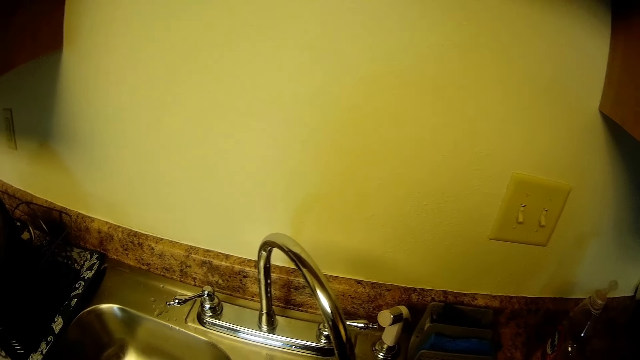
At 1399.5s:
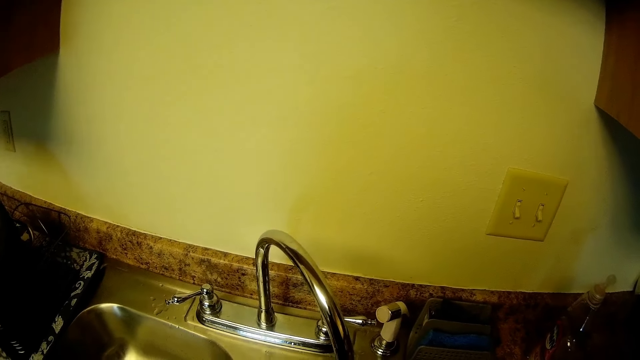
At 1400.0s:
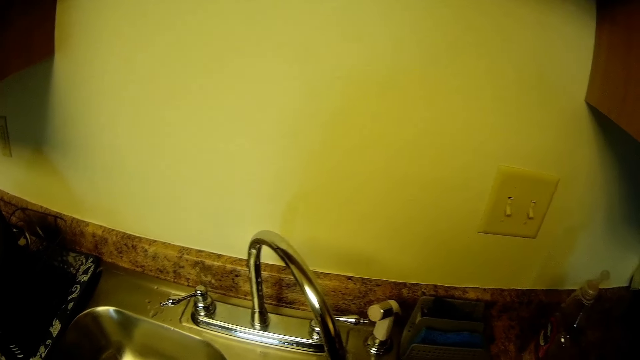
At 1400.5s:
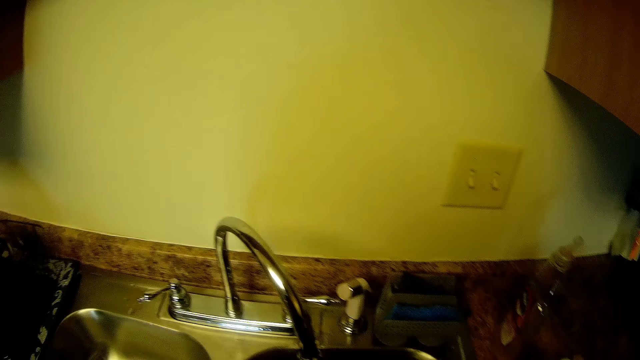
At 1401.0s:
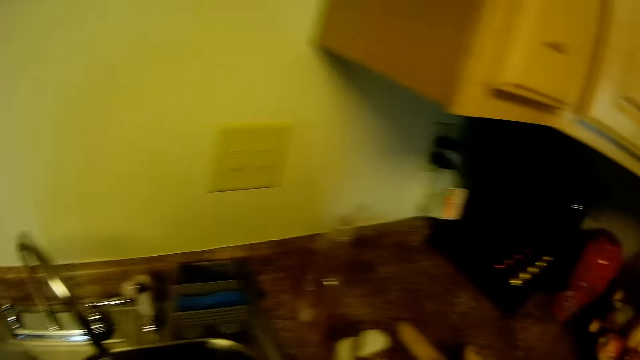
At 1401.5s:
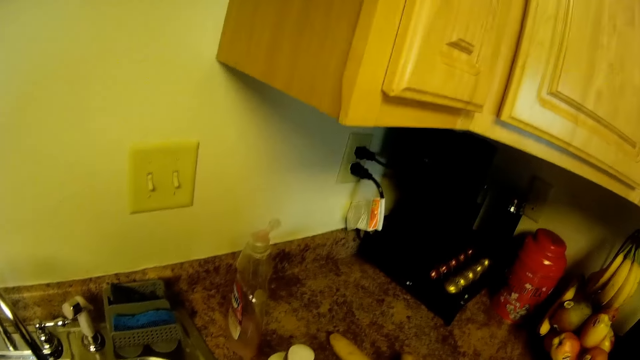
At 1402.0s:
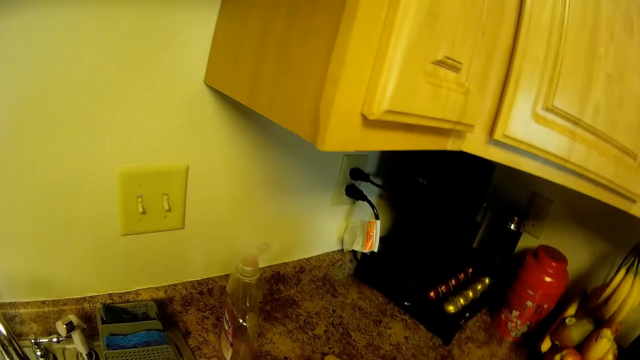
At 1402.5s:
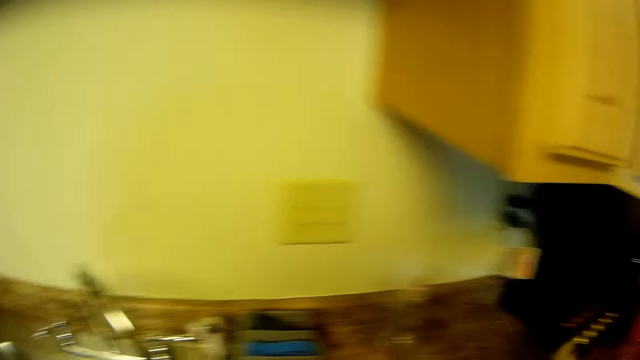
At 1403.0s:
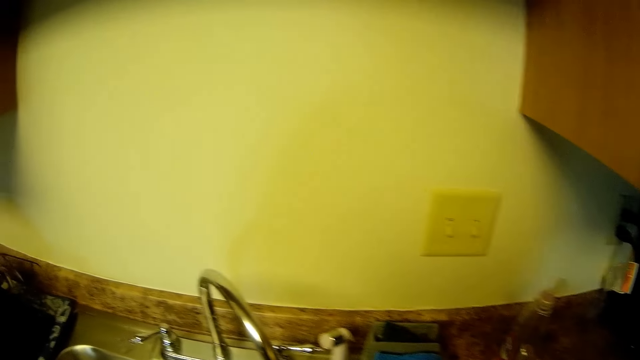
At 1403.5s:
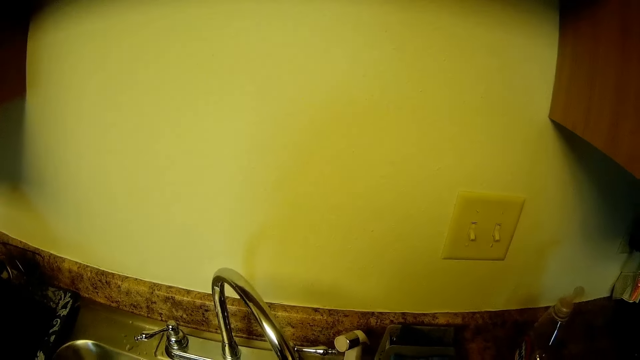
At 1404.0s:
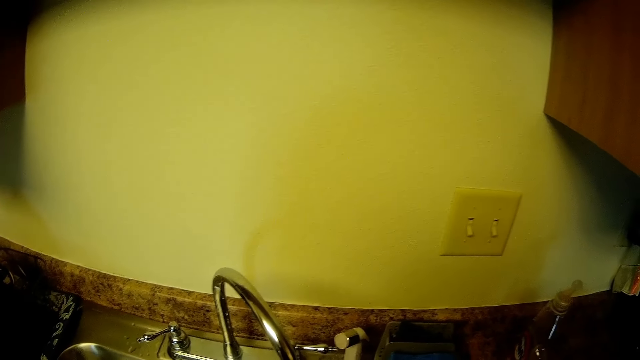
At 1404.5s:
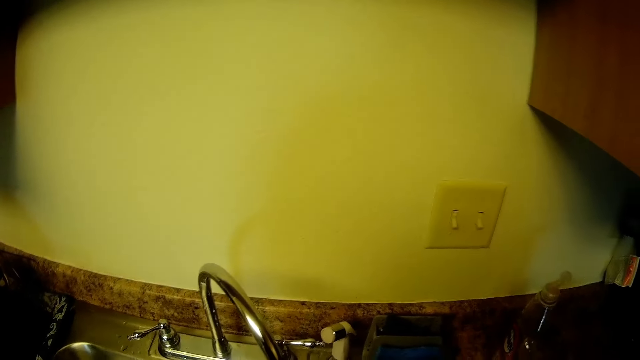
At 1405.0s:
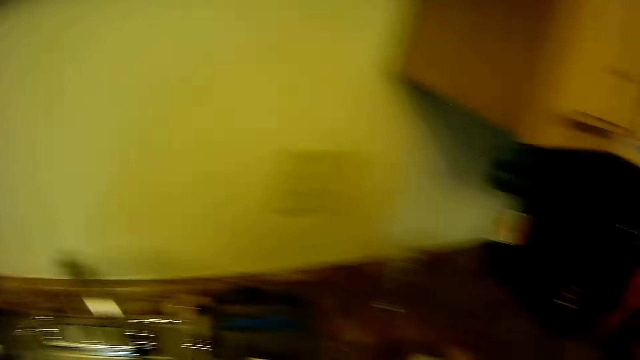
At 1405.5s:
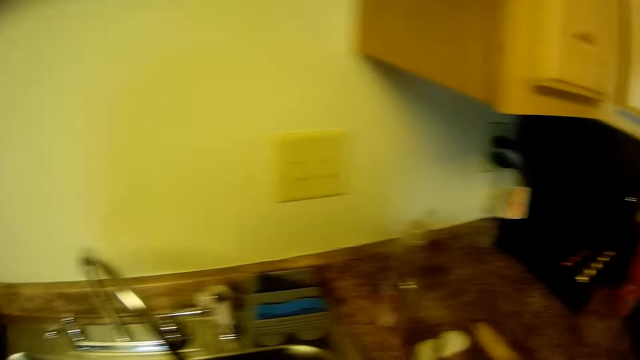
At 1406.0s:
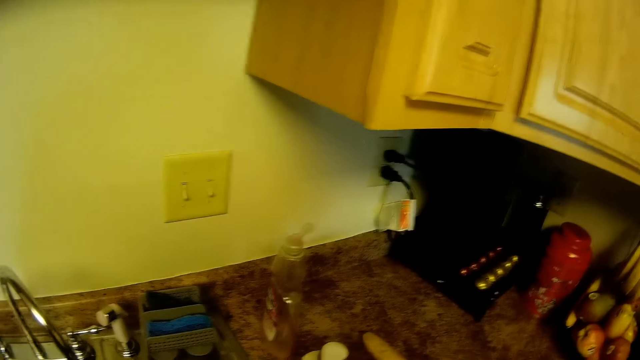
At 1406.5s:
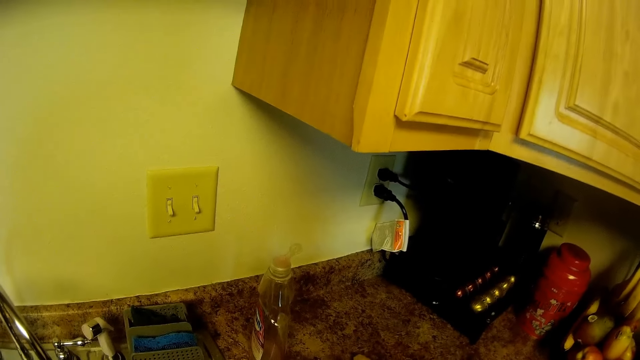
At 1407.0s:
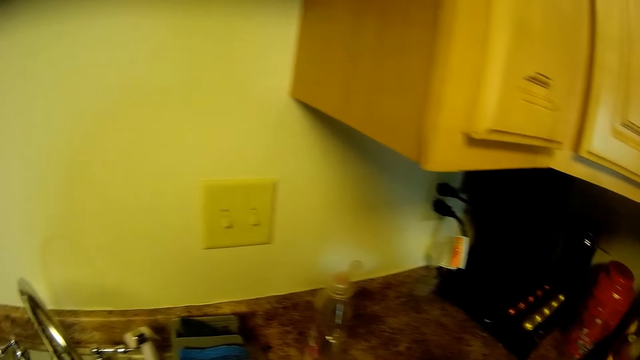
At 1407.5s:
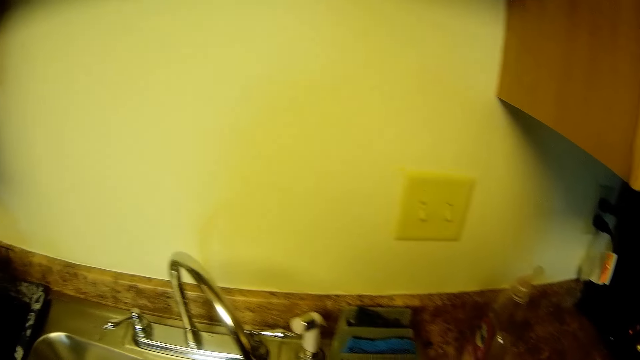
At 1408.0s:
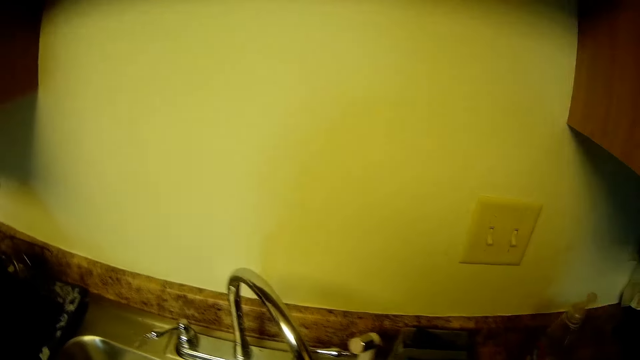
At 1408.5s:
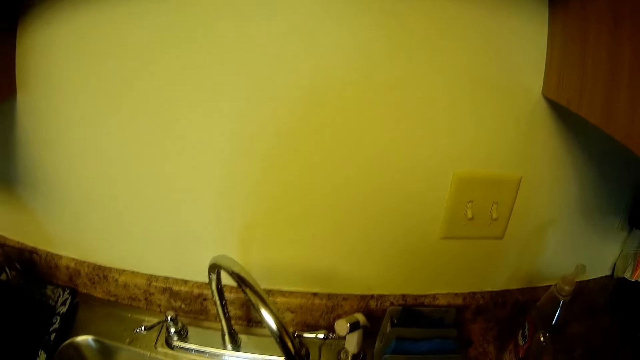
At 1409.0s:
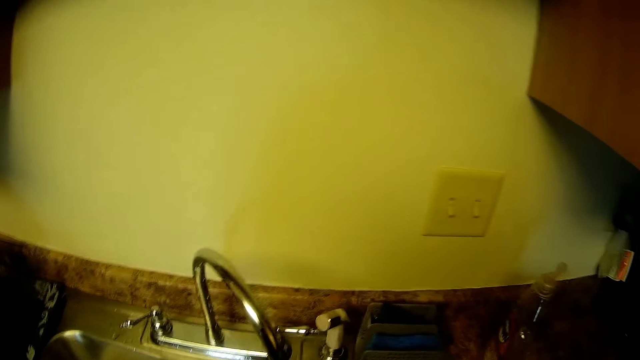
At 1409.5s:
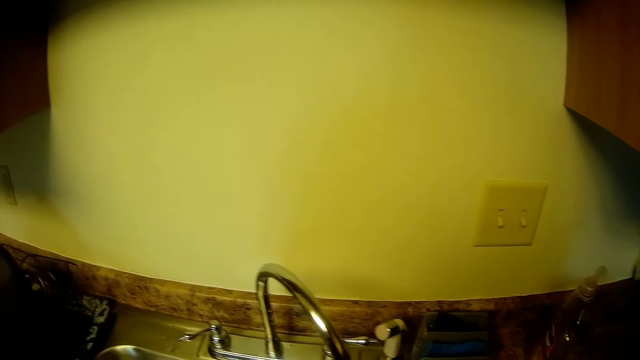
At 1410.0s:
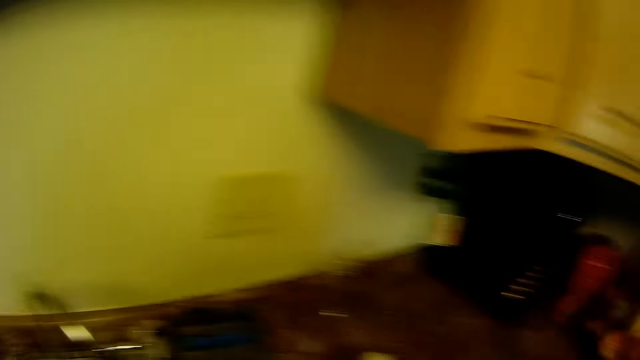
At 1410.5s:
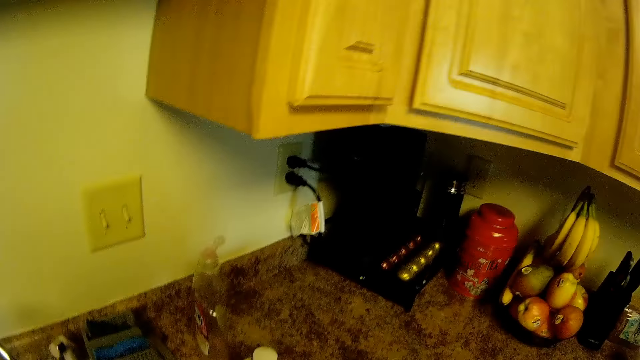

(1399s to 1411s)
The camera wearer looks around the kitchen.

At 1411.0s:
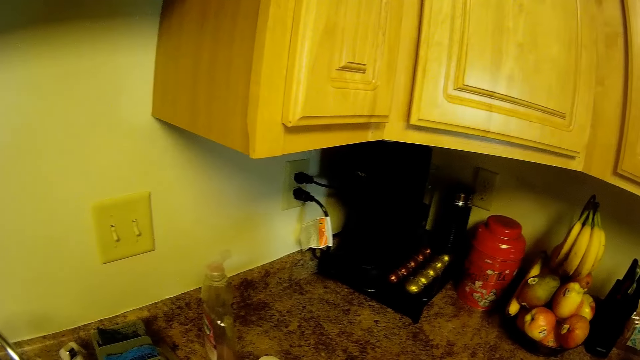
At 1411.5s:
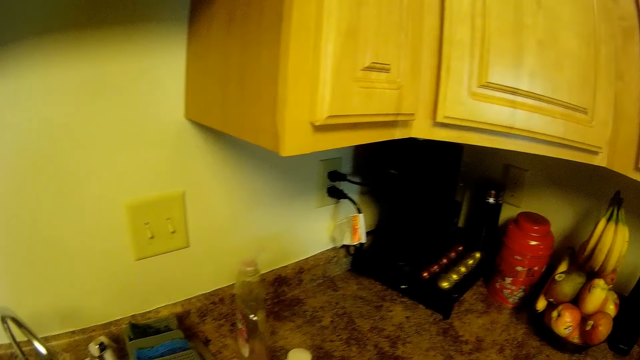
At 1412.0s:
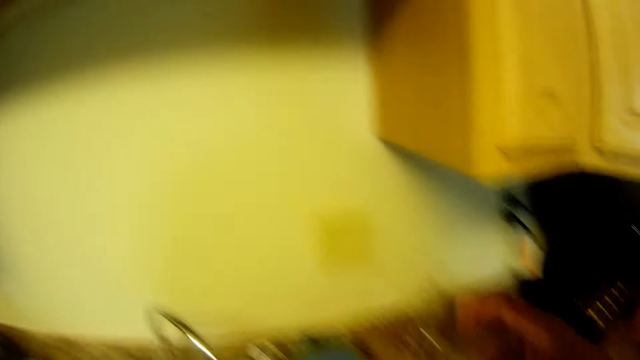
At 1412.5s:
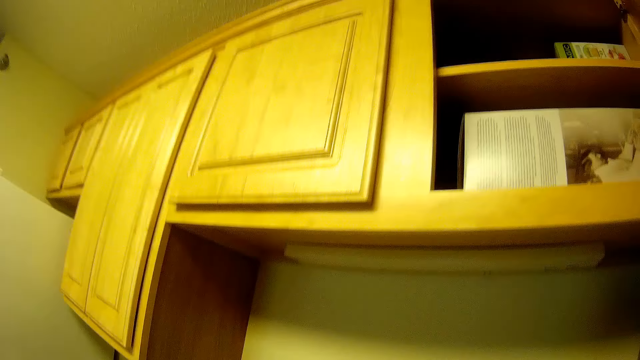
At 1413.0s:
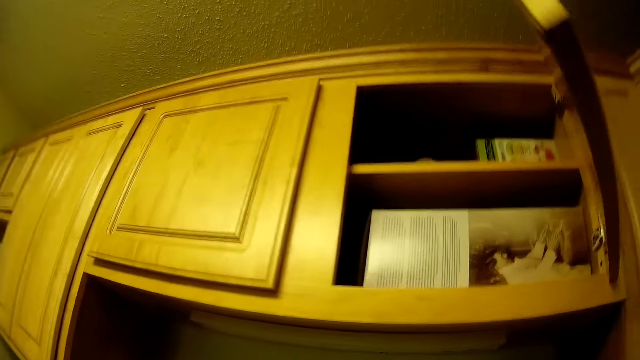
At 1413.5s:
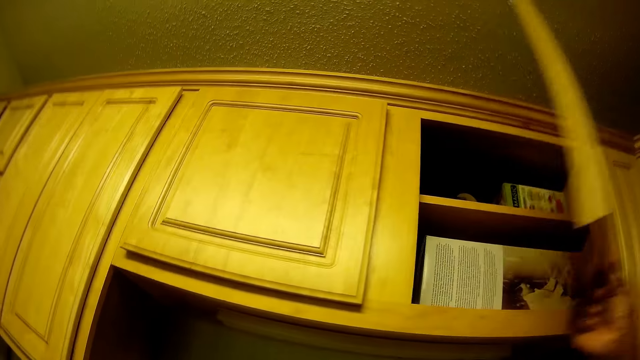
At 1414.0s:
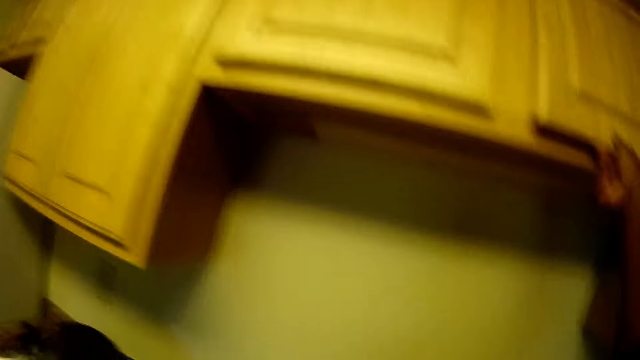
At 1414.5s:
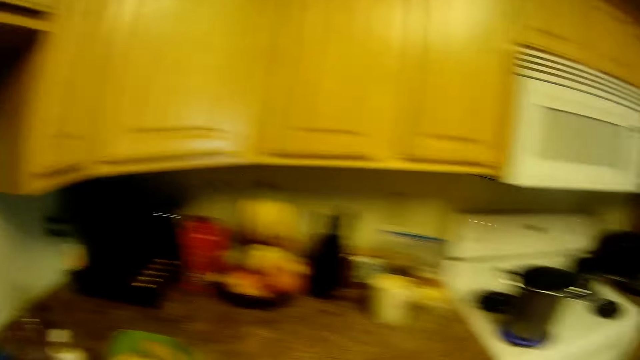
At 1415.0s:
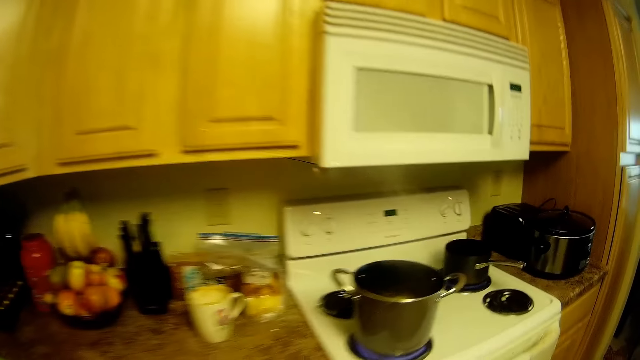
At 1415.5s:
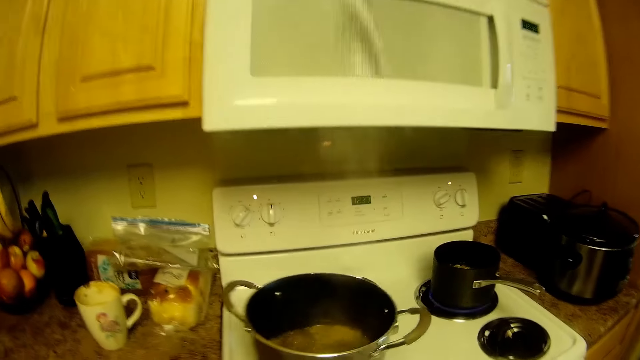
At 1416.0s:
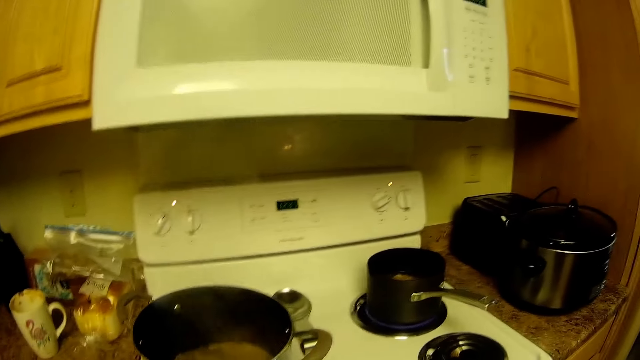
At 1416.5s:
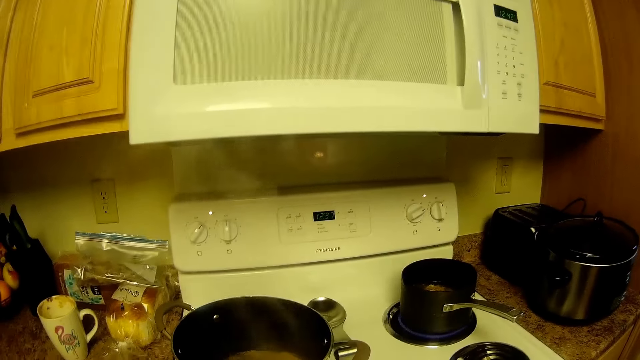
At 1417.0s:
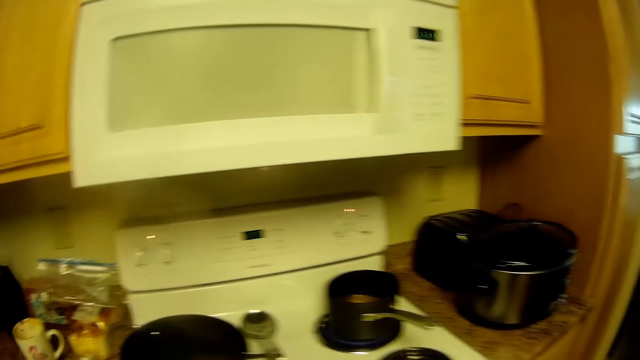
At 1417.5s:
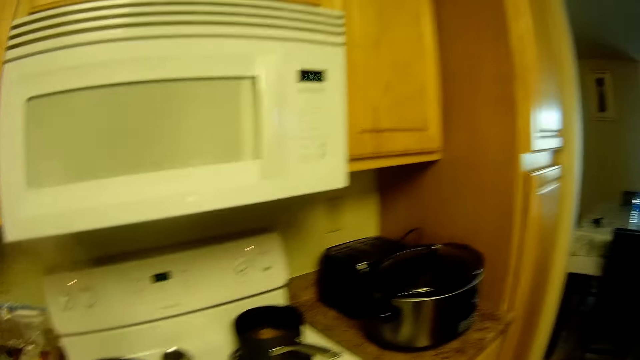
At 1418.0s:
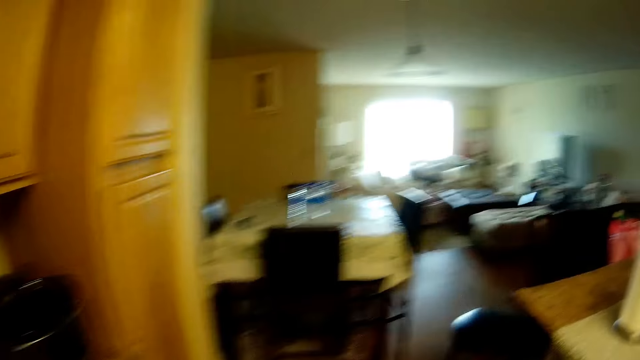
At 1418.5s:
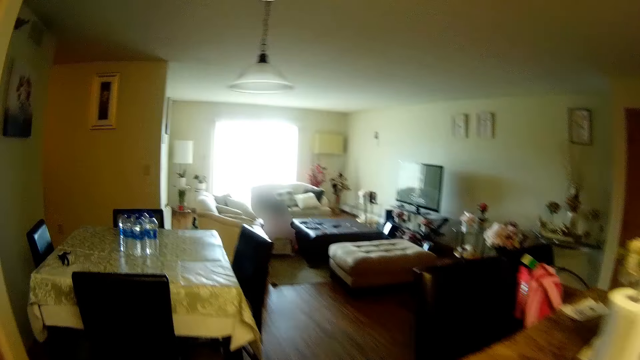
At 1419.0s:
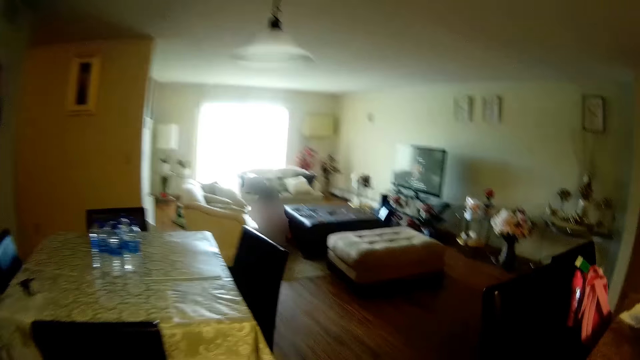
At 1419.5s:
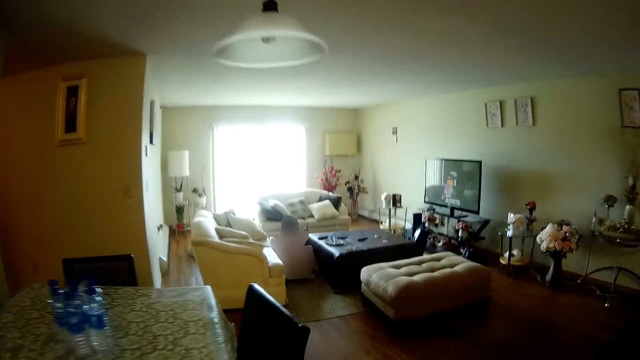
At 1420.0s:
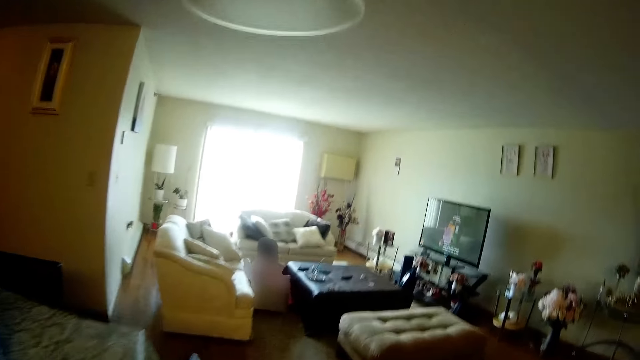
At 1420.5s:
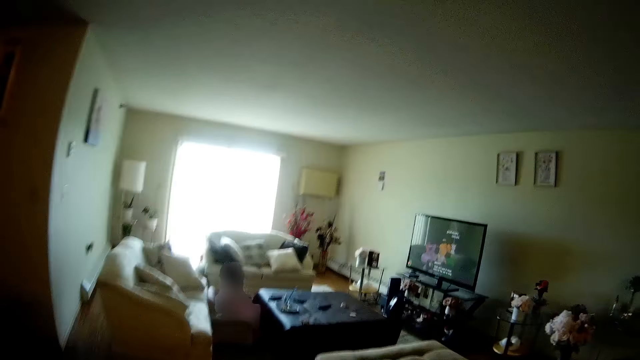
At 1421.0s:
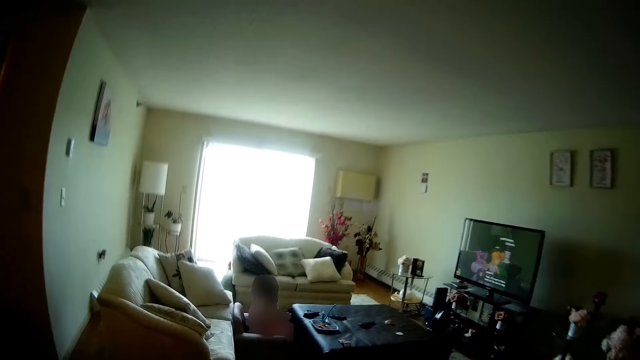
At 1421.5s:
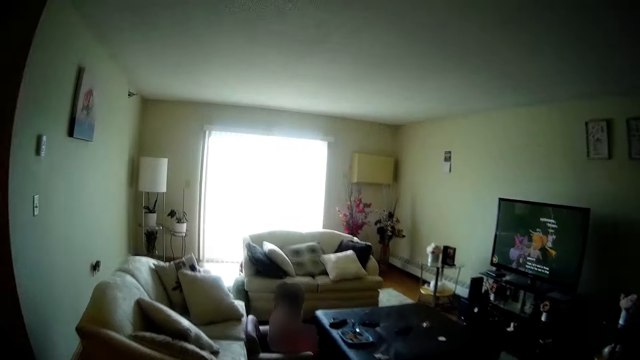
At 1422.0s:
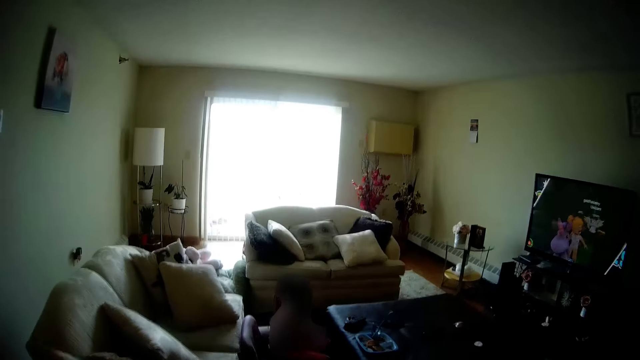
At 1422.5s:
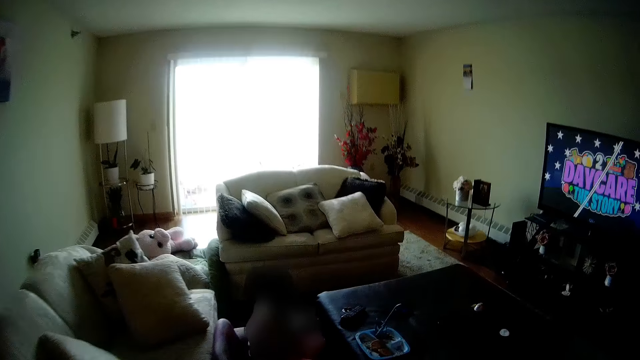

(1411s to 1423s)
The camera wearer closes the cabinet with her right hand. She moves around the house. She converses with a girl.
